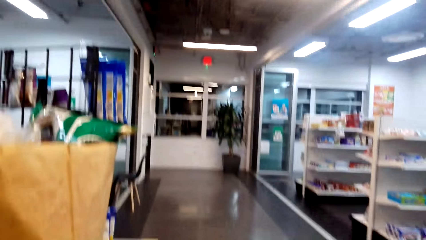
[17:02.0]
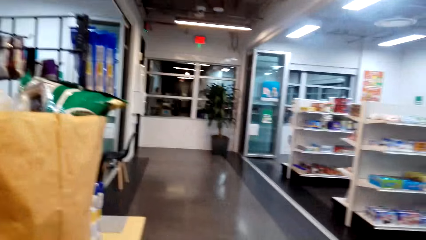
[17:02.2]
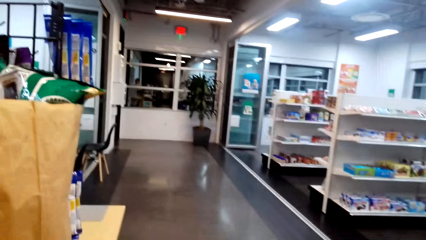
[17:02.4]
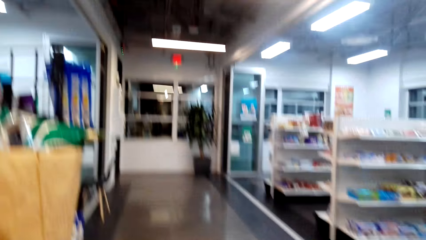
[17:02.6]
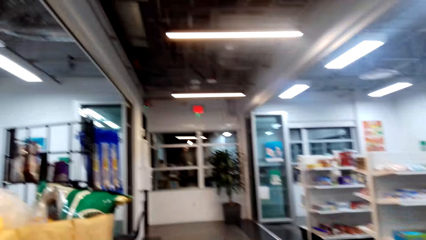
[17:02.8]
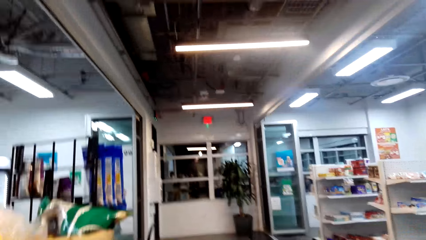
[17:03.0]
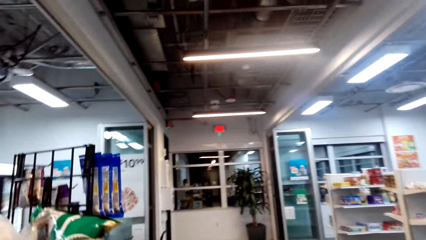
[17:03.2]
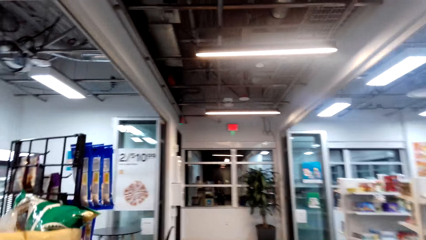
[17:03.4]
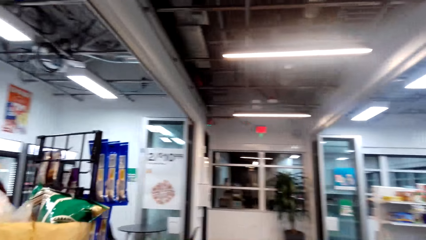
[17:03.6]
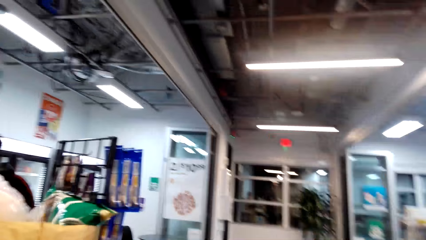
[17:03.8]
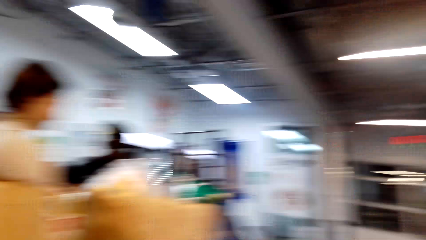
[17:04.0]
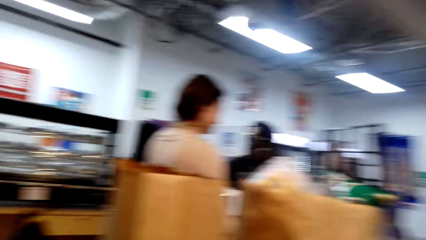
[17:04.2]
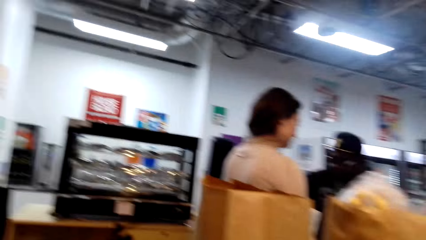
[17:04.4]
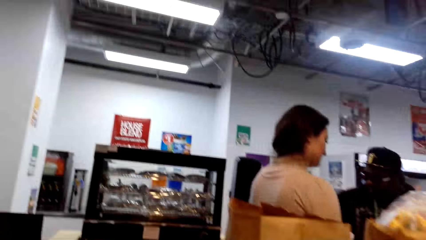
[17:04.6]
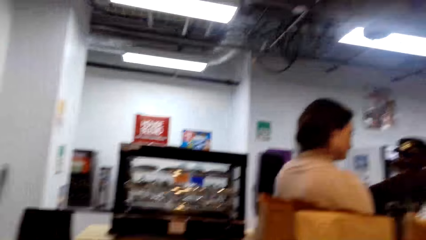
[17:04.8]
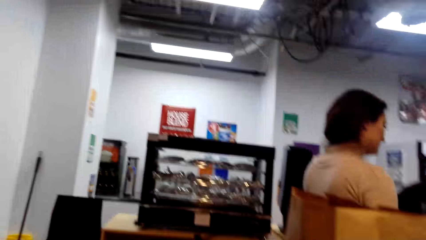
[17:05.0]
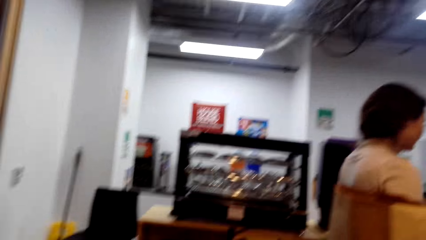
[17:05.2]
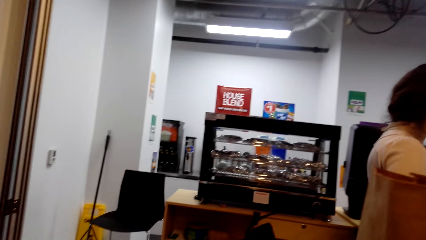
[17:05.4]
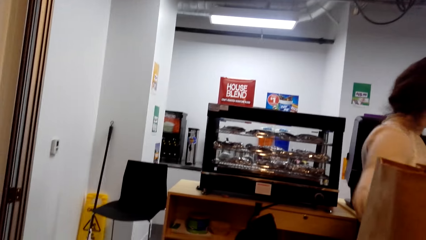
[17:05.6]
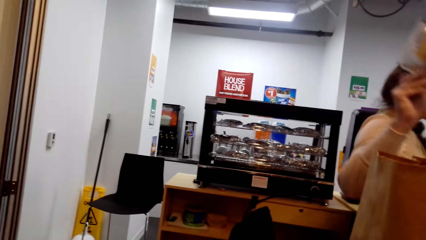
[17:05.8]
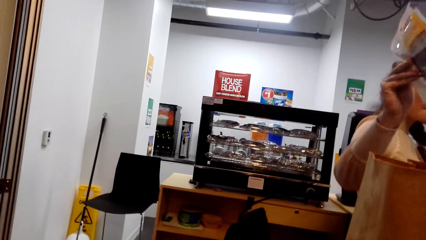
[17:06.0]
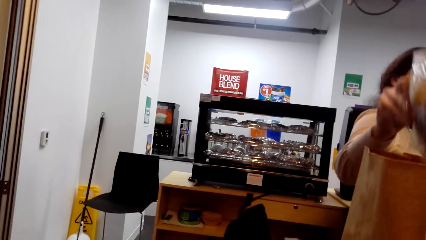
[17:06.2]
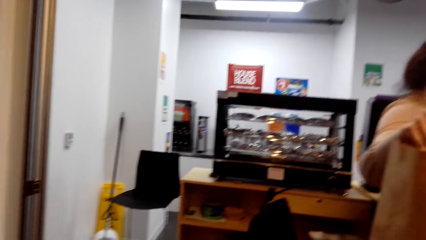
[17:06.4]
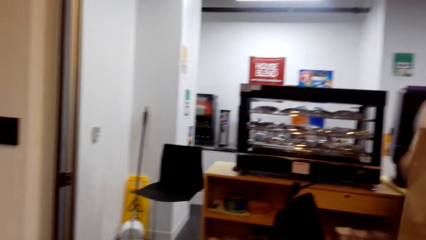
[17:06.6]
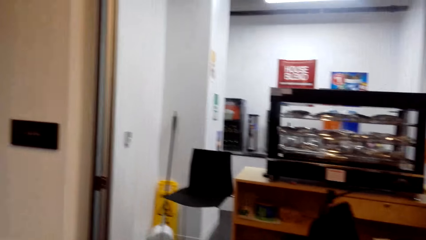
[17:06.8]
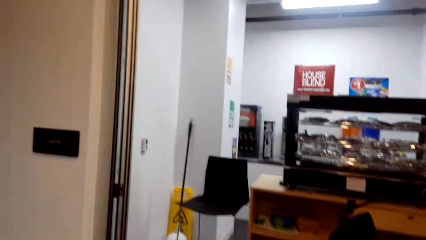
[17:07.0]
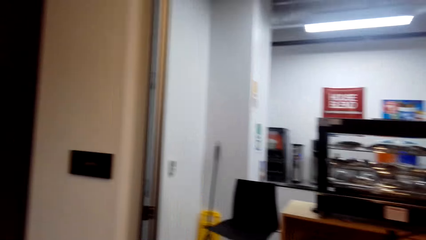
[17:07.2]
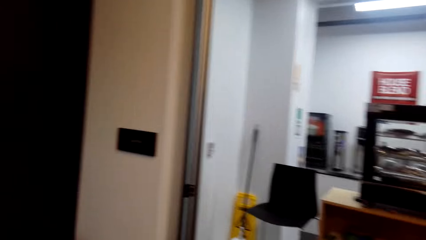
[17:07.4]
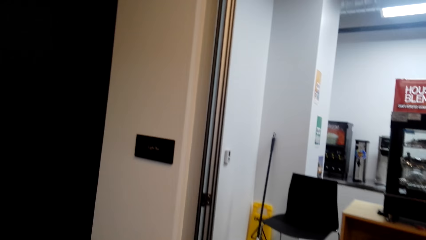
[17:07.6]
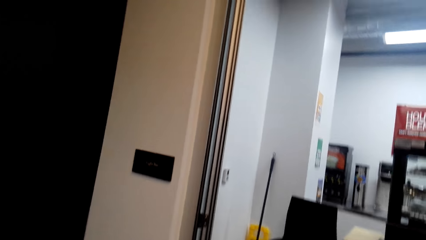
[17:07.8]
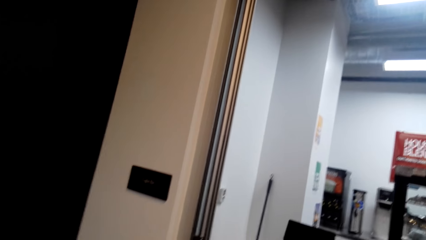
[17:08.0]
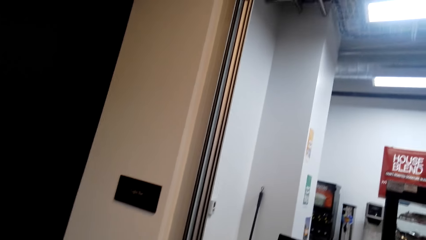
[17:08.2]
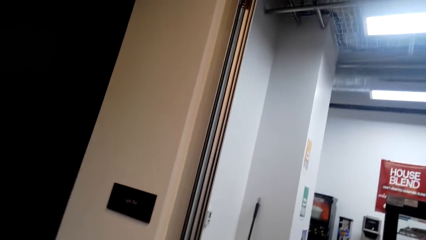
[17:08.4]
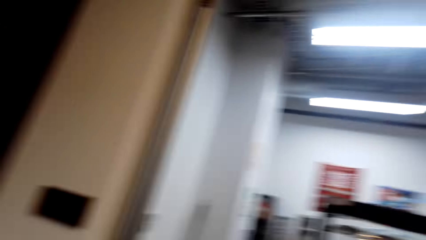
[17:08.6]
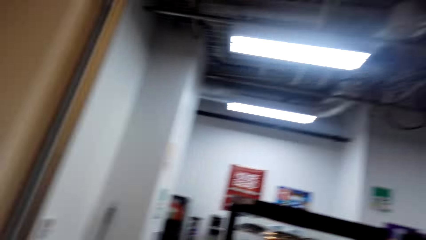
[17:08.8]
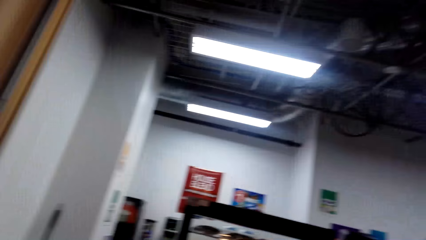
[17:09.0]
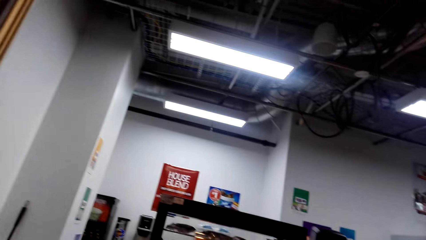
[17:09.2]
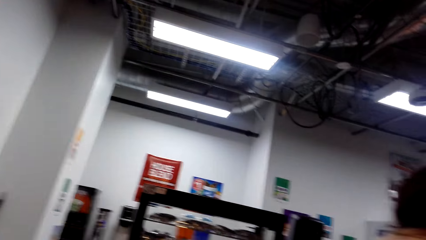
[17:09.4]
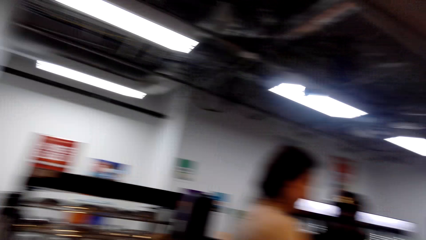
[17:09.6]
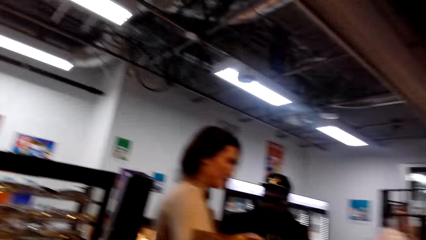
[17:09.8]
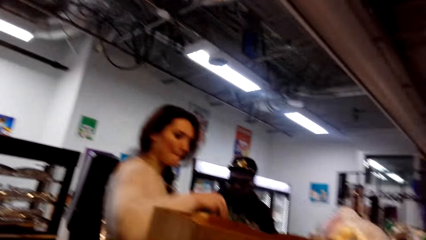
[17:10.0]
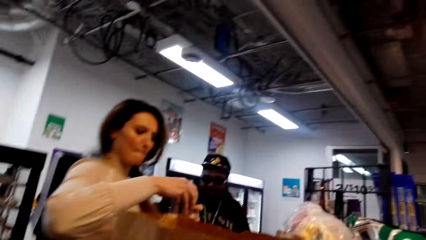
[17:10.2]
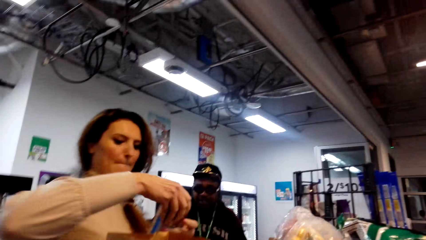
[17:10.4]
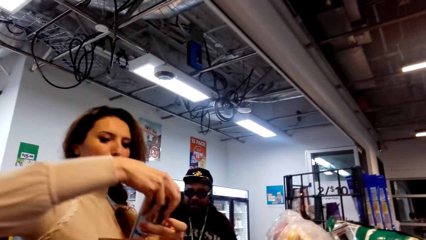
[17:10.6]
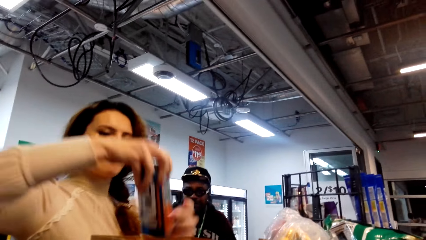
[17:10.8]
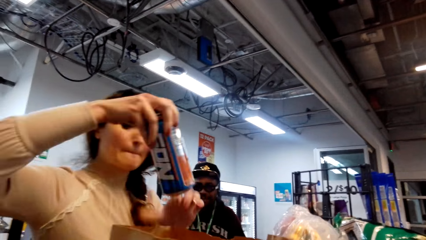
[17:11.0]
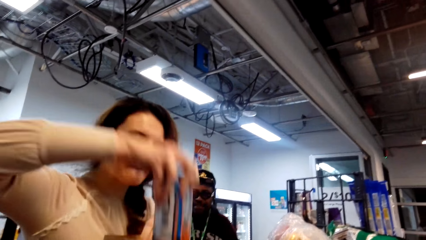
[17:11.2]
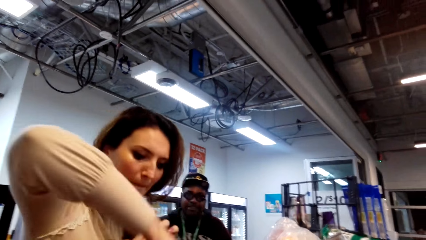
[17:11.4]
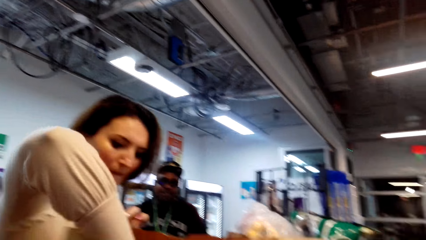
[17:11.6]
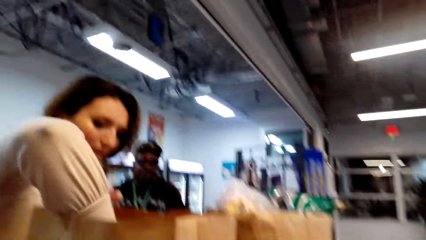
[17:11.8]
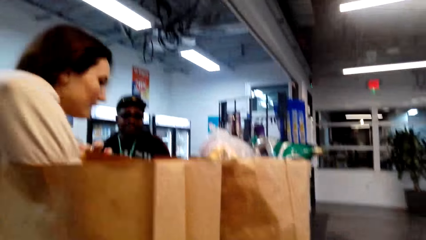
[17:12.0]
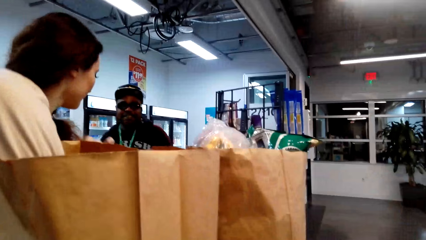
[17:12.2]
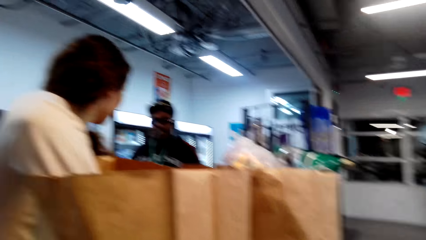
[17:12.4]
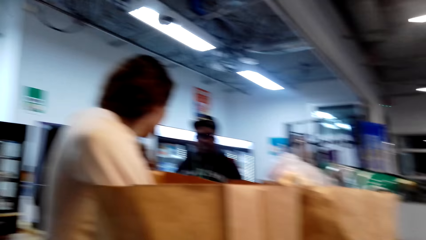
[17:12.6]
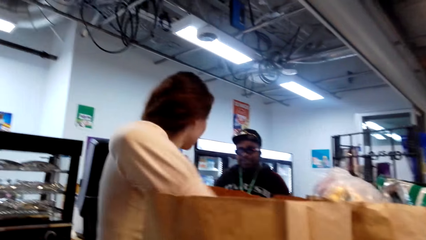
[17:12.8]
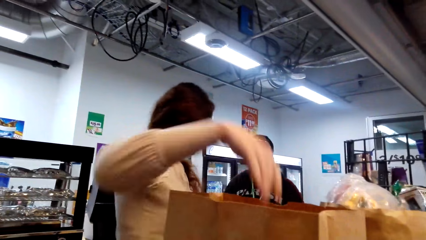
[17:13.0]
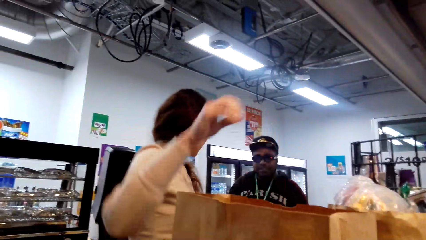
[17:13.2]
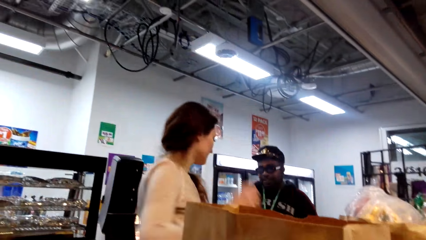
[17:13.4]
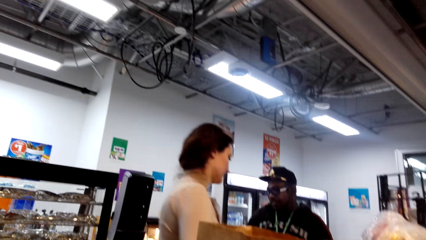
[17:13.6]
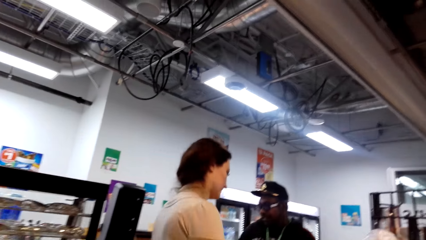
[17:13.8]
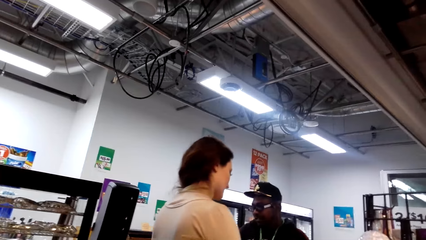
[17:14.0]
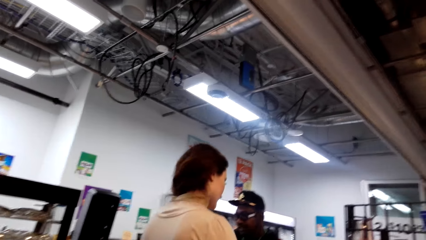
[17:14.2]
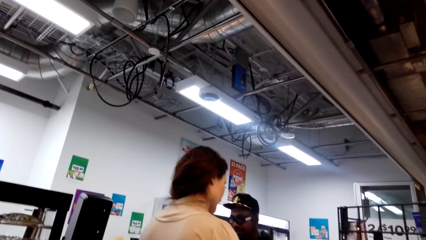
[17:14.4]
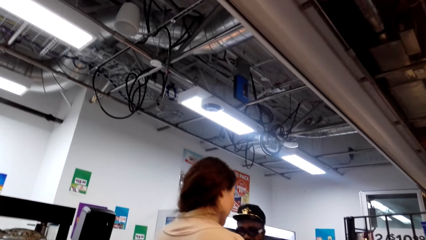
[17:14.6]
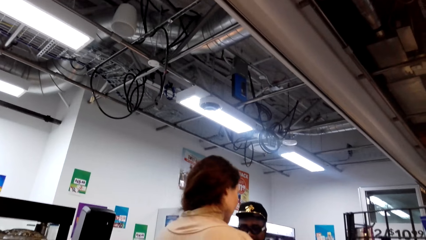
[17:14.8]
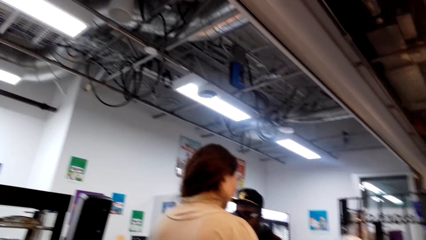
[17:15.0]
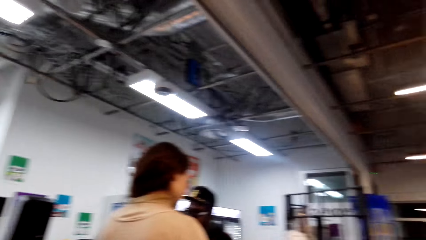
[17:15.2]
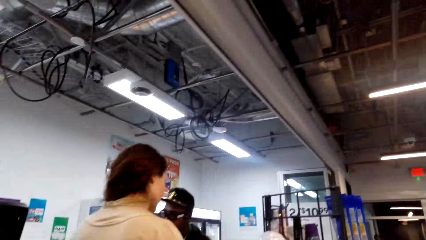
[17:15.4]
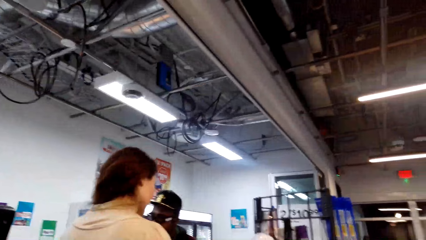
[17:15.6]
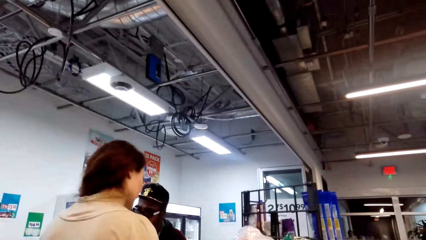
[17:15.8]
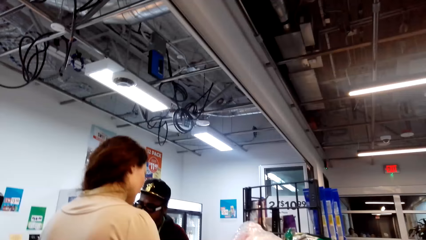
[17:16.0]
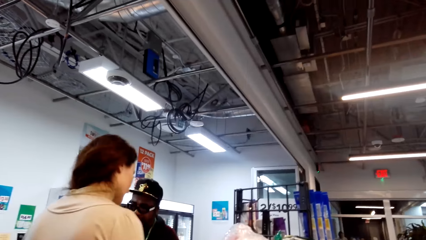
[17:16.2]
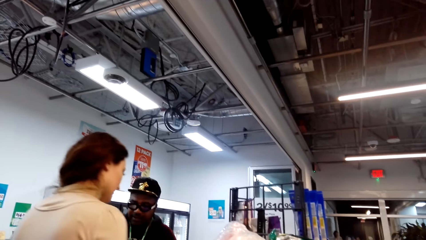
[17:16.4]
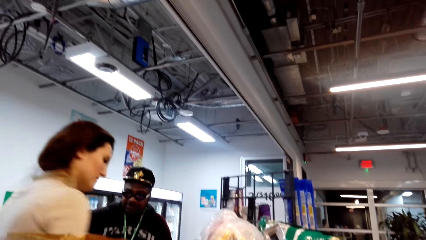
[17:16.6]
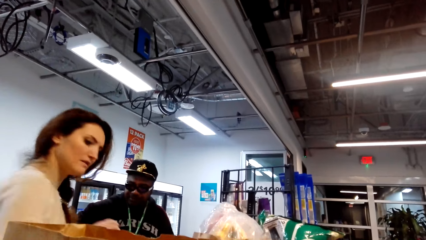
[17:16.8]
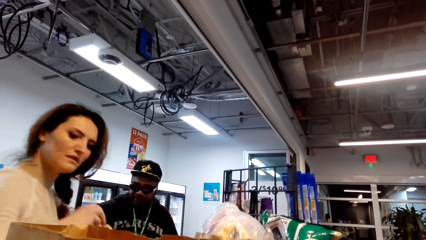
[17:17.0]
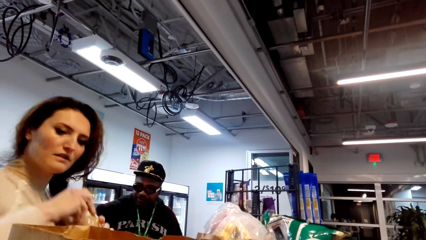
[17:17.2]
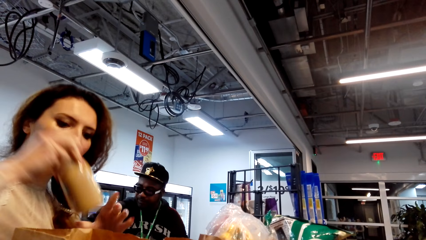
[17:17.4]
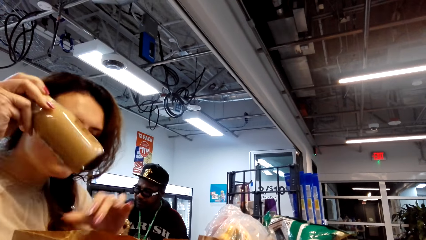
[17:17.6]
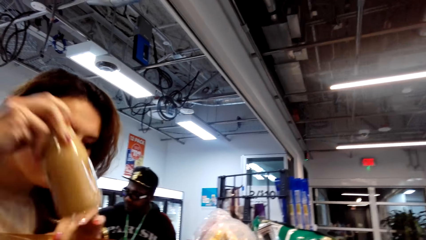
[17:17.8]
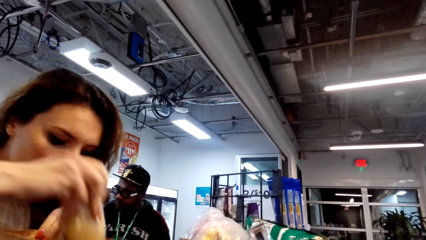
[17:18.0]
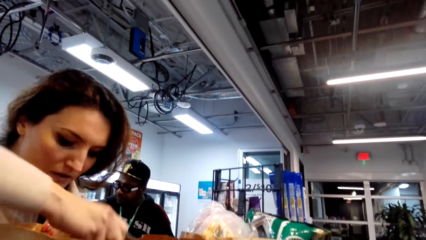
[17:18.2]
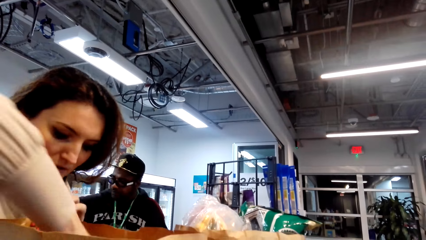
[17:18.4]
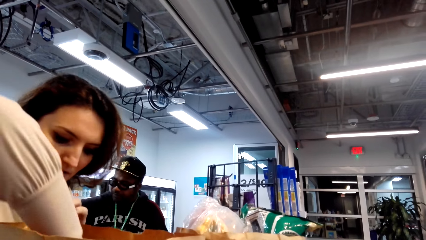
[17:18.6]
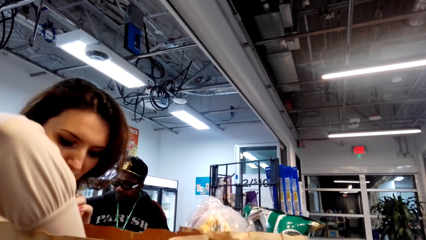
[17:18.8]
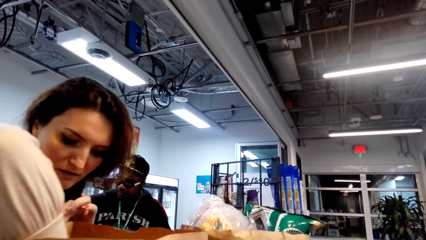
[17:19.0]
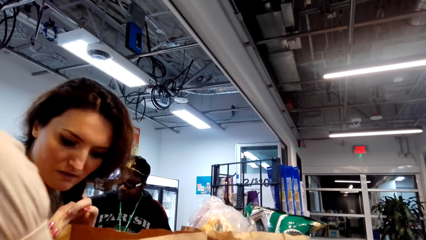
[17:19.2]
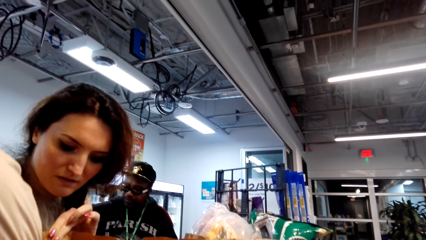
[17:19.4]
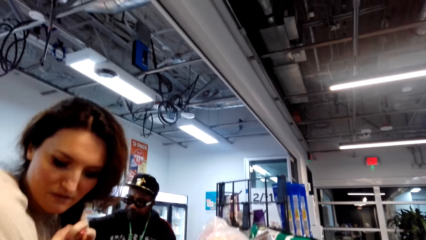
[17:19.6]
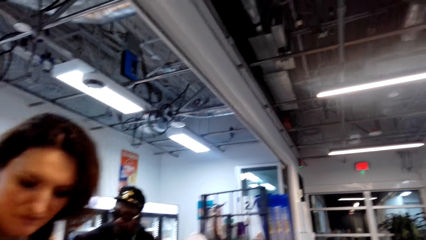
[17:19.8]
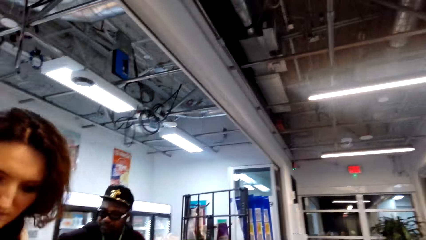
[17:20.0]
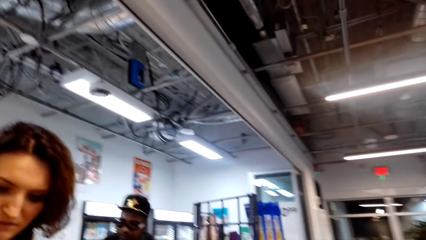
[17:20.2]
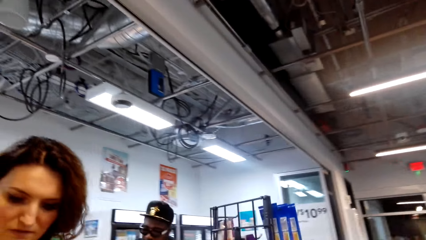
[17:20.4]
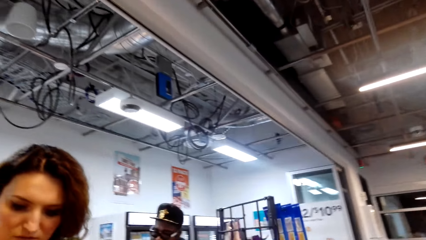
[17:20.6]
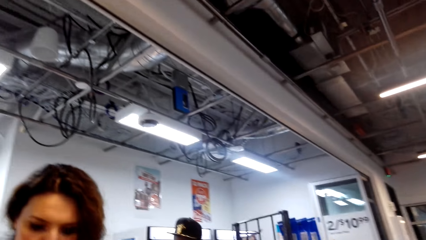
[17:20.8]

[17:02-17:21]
The camera wearer looks around. They are moving around. A lady packs the products in the bag.
